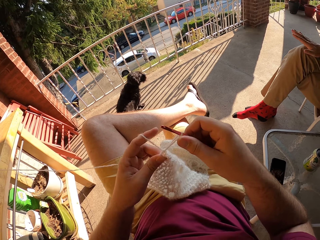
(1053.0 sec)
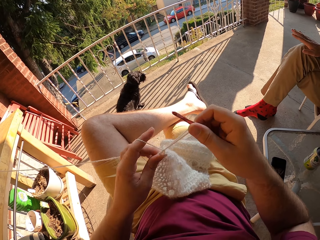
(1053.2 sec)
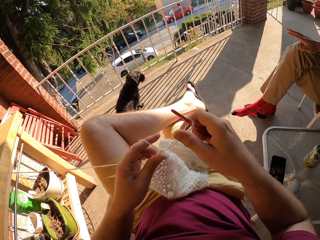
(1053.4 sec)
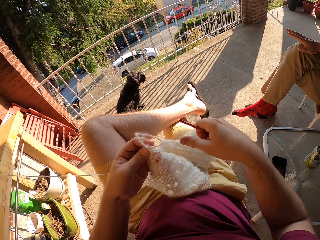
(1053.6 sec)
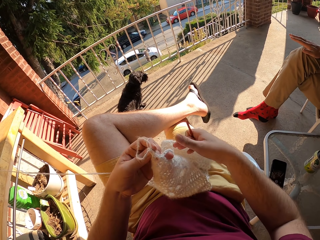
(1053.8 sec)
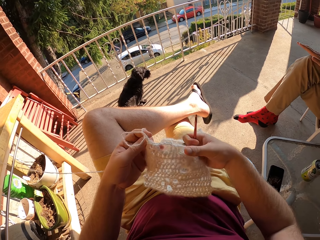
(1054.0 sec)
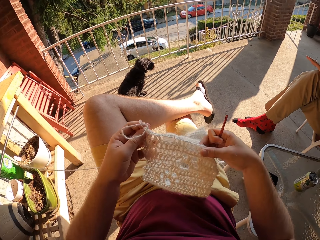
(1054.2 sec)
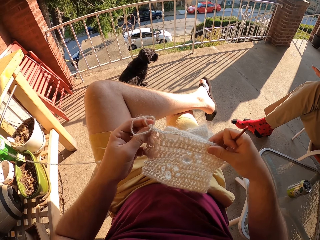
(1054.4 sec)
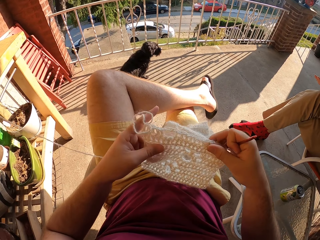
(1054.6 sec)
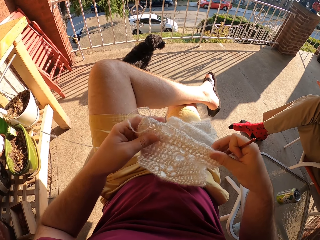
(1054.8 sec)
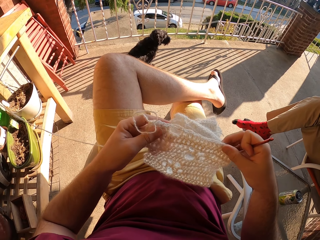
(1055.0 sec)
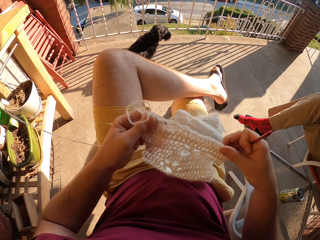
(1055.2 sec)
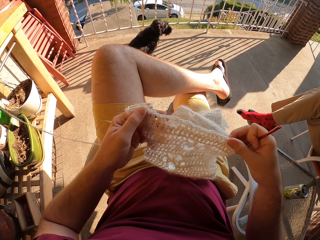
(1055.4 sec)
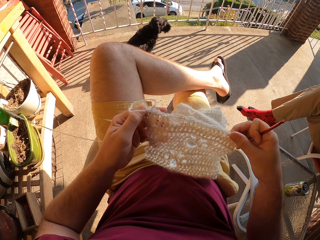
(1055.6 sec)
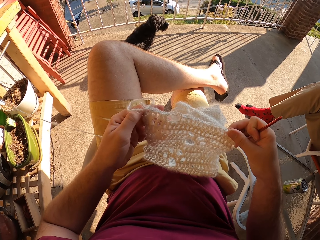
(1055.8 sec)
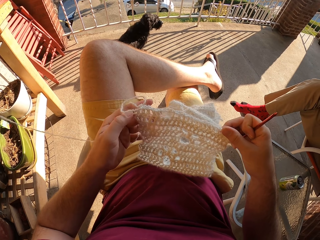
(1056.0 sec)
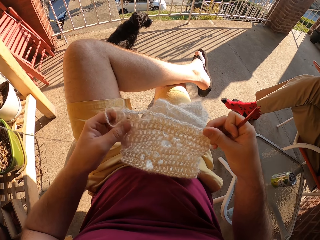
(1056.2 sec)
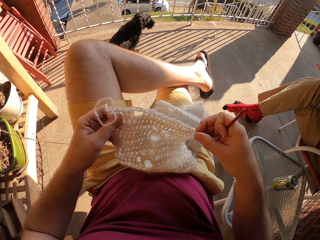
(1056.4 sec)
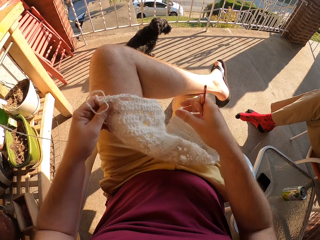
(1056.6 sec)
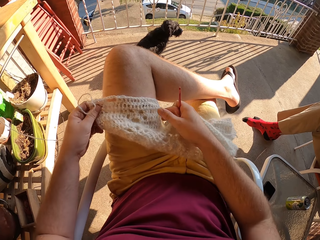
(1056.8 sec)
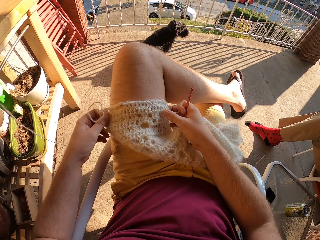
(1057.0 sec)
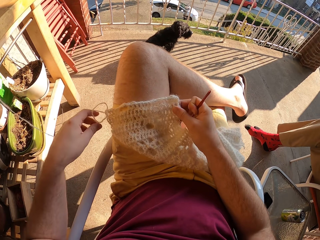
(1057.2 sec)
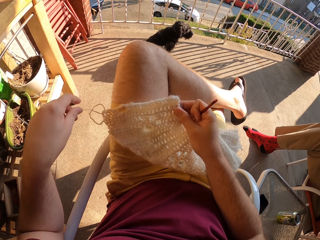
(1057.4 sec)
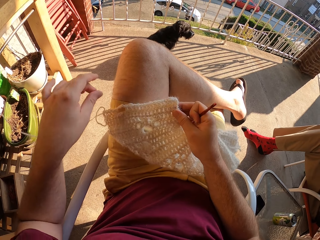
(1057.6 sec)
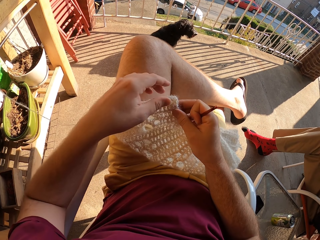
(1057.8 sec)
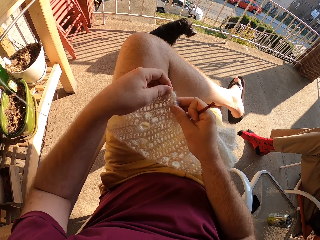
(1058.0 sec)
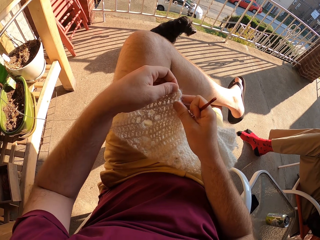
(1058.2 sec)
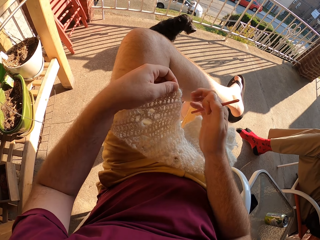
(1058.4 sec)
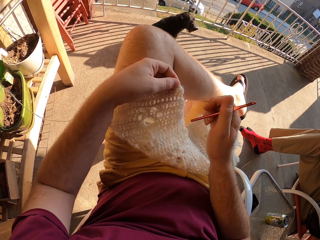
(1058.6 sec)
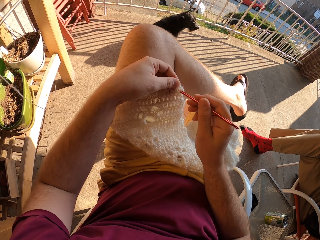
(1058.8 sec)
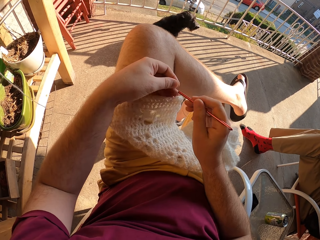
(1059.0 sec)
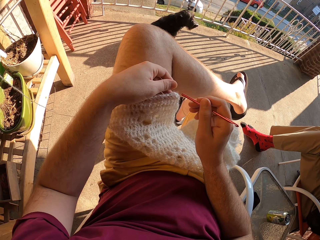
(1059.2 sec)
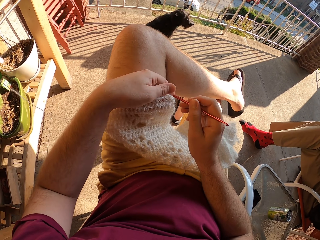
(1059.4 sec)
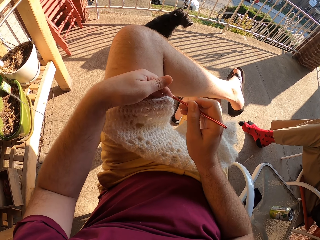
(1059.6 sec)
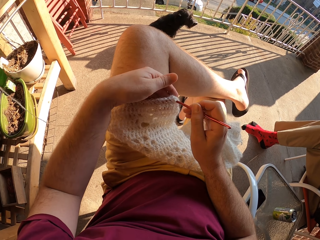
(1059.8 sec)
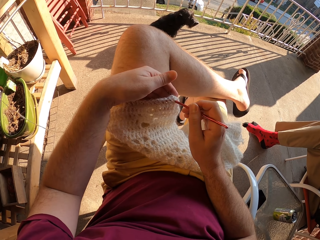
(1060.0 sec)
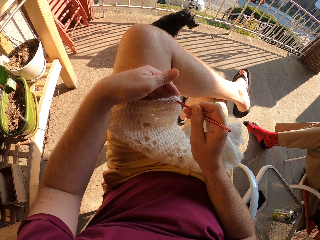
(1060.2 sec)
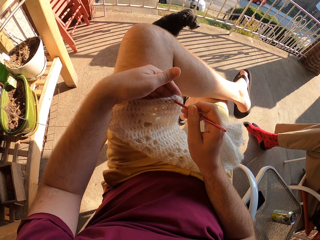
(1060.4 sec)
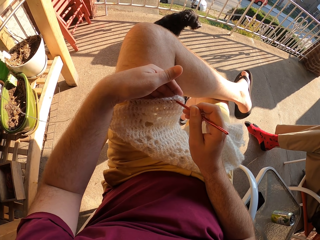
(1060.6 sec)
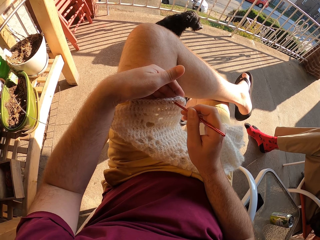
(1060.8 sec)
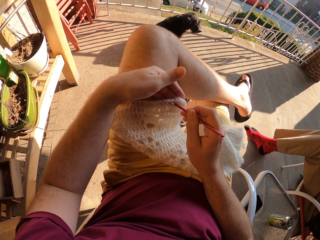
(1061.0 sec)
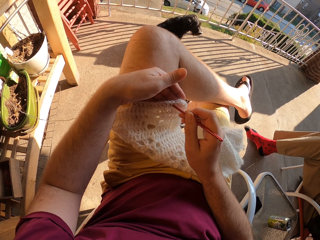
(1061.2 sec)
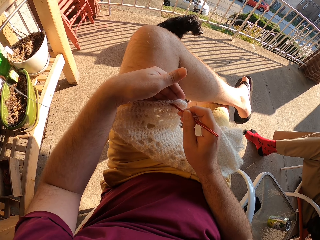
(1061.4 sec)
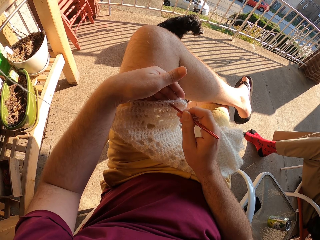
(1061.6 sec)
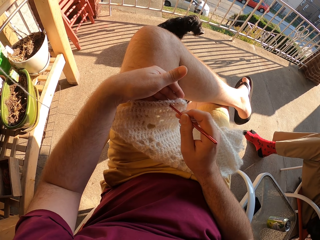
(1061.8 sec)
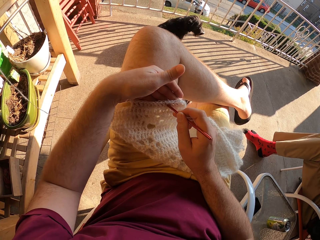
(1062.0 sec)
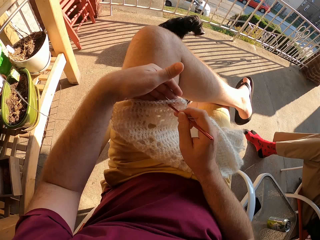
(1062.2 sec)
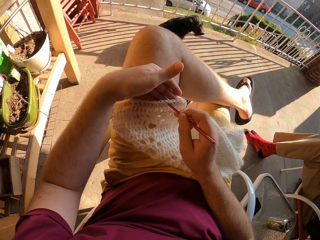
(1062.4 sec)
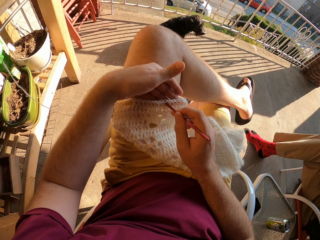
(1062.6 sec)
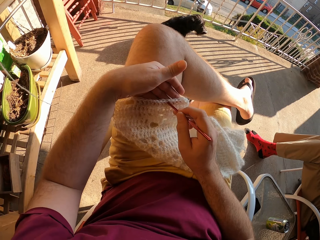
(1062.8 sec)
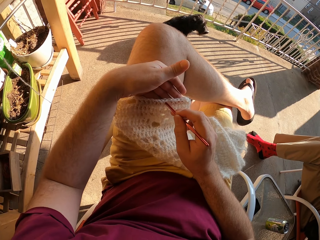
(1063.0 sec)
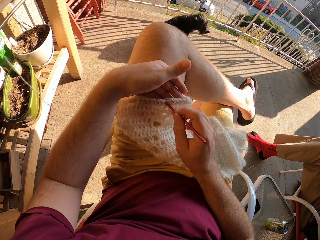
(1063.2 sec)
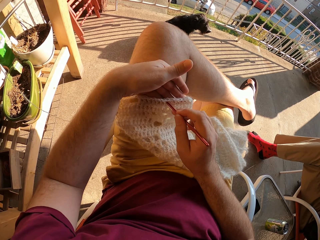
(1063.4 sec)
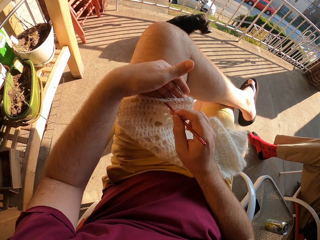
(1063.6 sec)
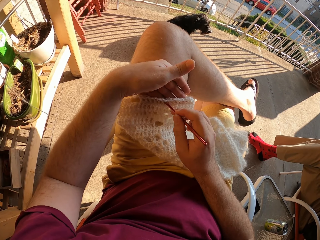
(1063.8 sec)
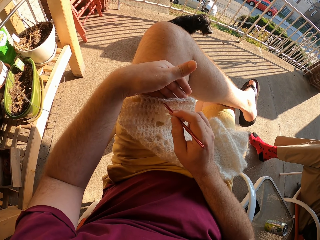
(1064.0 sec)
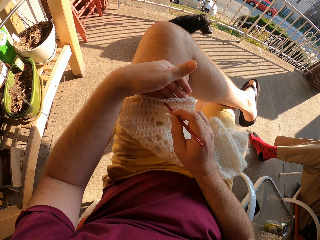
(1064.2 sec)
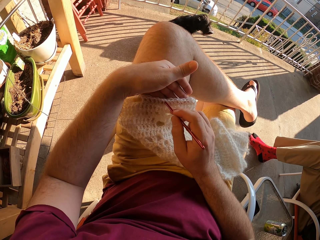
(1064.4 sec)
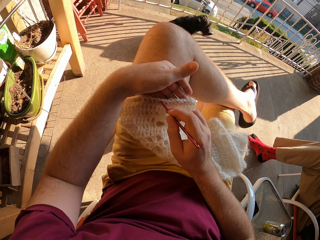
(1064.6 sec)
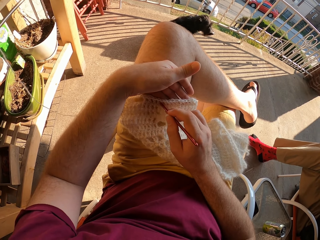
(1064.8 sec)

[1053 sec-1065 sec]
The camera wearer adjusts the fabric. They tap the fabric with the crochet hook. They count.

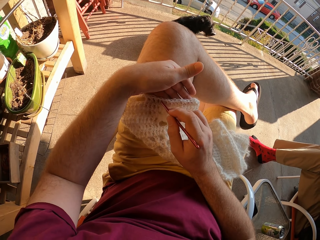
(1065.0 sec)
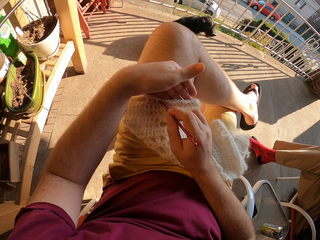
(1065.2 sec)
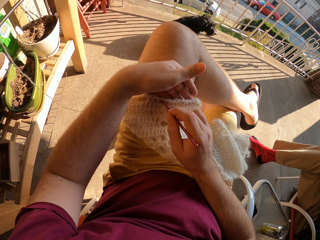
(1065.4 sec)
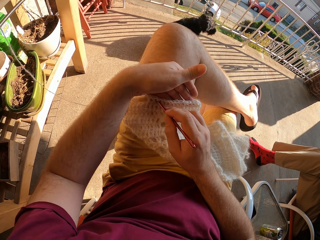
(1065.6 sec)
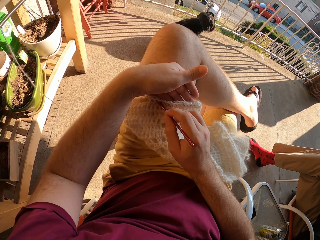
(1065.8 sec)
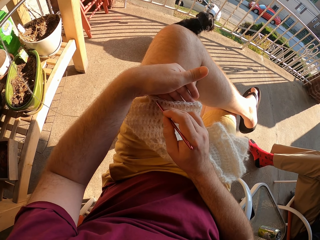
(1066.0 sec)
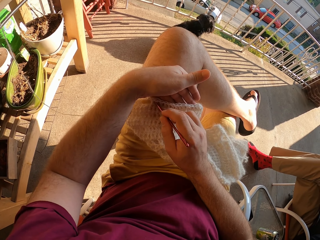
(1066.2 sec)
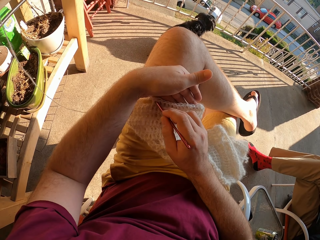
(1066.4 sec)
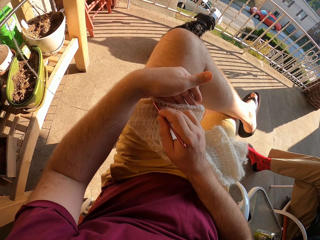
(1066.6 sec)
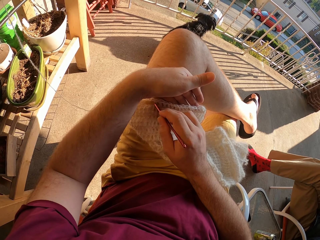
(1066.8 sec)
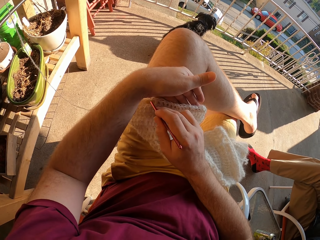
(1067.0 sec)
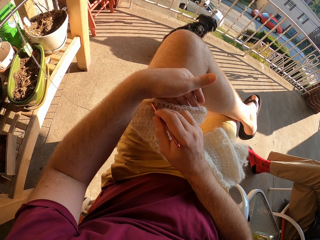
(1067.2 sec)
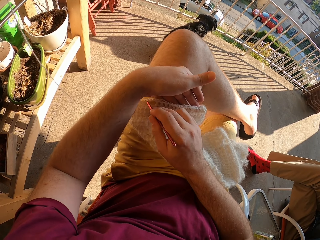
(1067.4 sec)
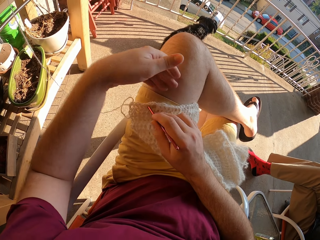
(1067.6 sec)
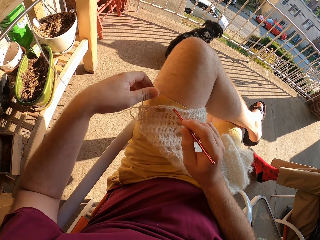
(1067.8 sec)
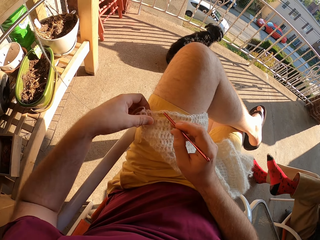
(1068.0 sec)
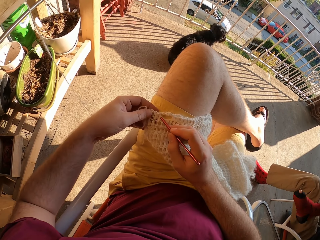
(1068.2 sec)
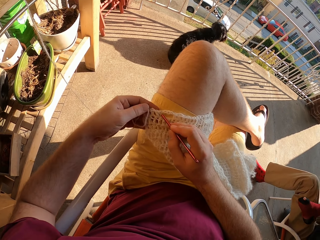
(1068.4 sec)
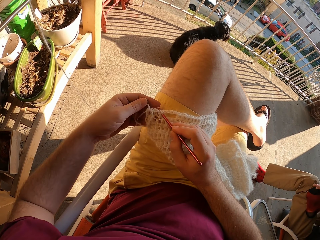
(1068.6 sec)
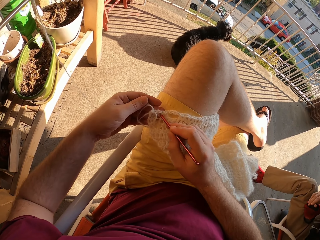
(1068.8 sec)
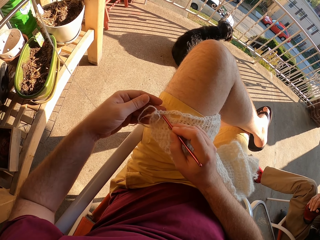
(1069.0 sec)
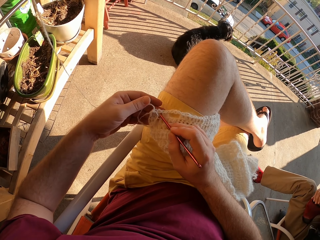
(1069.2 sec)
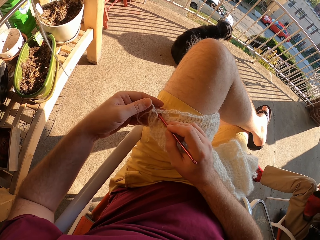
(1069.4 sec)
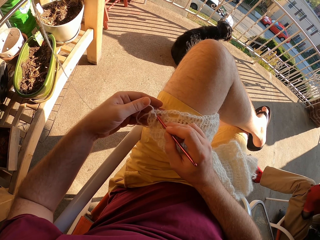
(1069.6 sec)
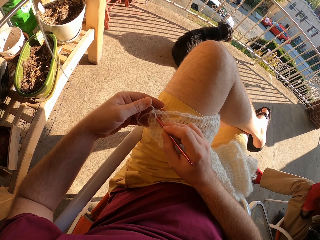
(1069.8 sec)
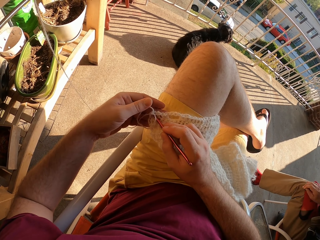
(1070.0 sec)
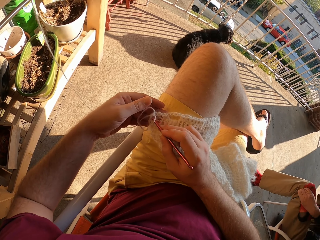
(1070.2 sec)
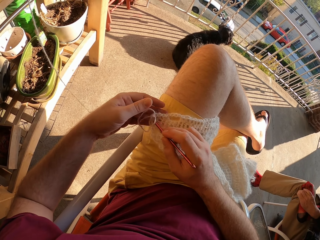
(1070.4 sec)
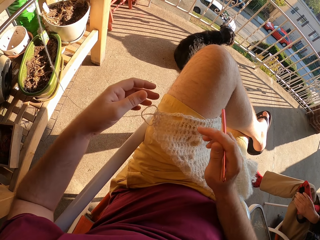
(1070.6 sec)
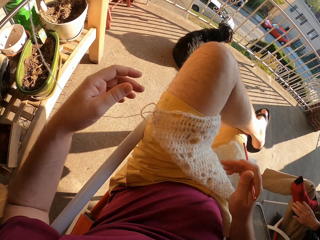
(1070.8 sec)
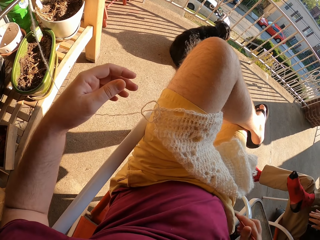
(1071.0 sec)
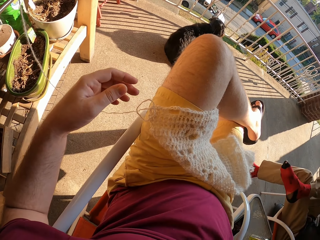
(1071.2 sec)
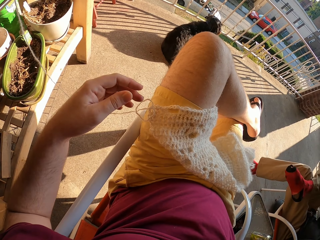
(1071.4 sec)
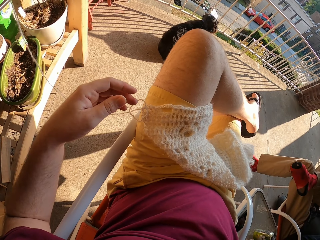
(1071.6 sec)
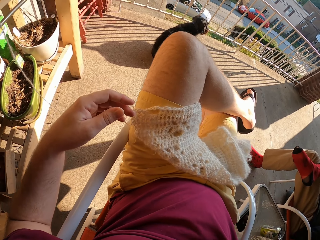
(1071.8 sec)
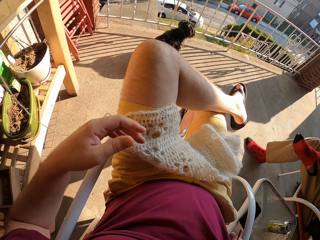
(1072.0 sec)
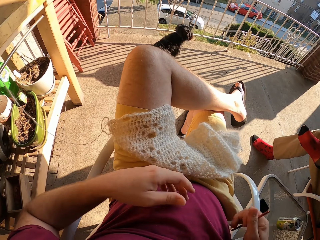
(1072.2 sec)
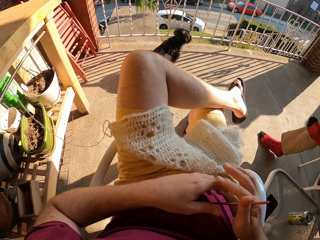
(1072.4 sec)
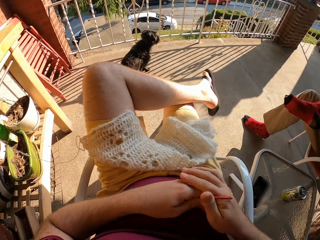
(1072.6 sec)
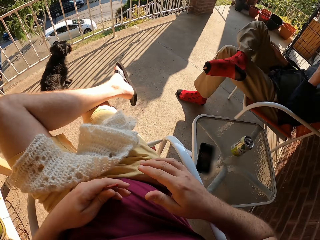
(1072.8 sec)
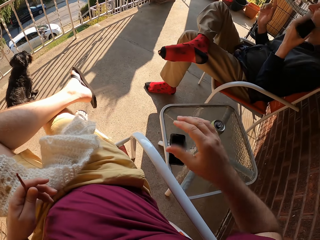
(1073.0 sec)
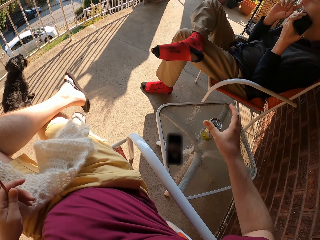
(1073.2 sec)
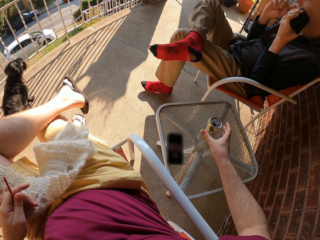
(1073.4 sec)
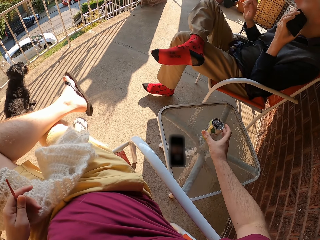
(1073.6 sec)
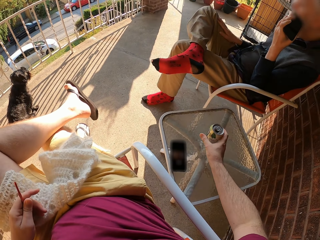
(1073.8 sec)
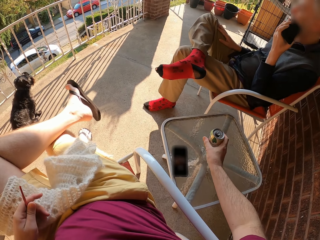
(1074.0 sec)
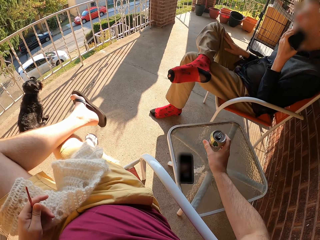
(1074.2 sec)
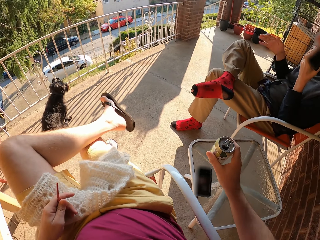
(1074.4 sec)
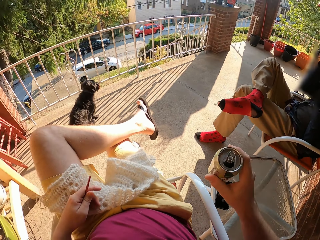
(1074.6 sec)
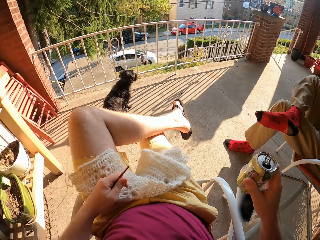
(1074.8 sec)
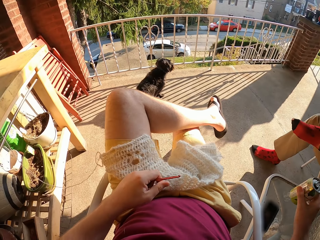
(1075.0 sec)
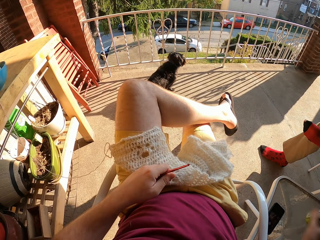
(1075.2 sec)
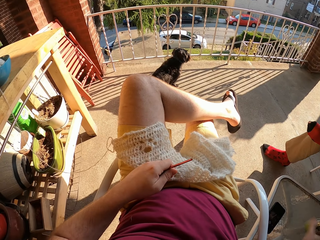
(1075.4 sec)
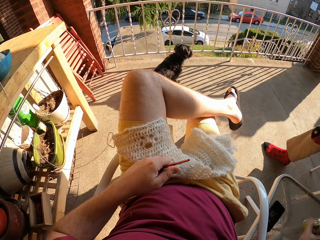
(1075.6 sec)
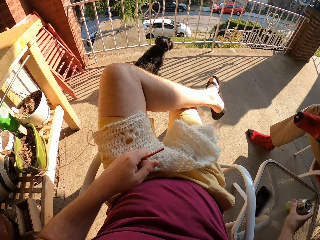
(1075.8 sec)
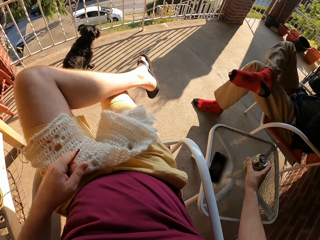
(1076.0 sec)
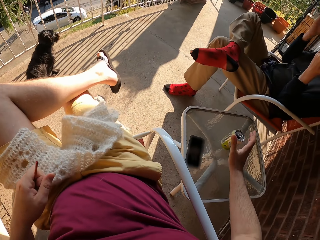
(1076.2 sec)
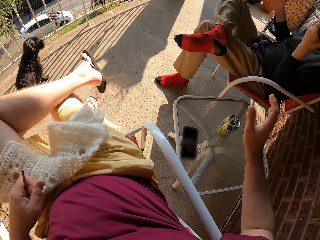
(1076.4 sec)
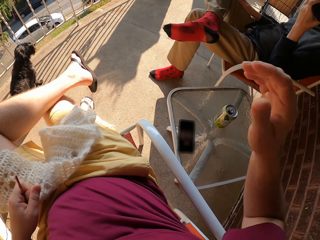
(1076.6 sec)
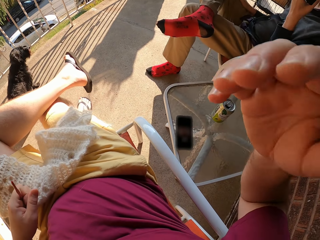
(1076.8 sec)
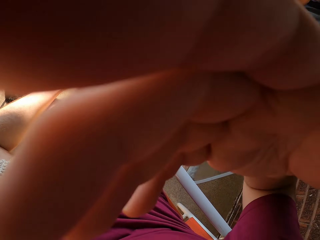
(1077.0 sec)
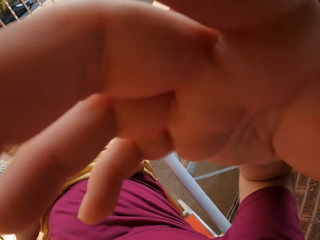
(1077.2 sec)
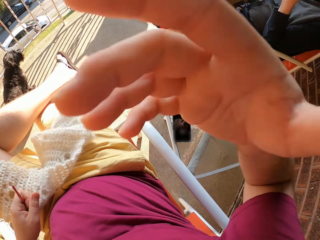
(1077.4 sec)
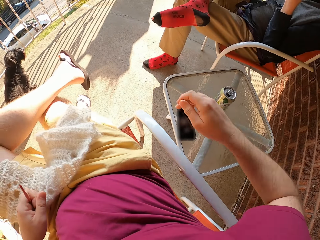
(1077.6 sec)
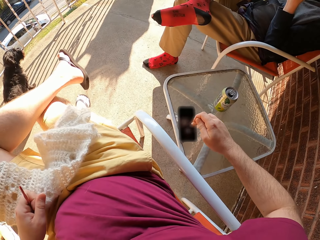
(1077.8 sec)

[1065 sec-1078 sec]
The camera wearer picks up the drink can. She puts the drink on the side table. She touches her head.
